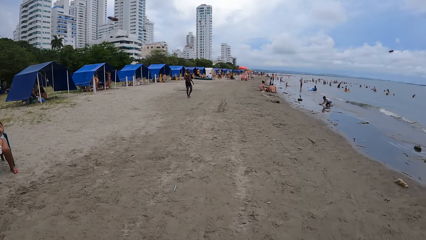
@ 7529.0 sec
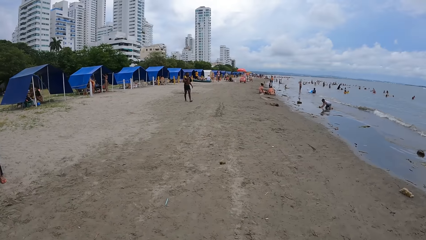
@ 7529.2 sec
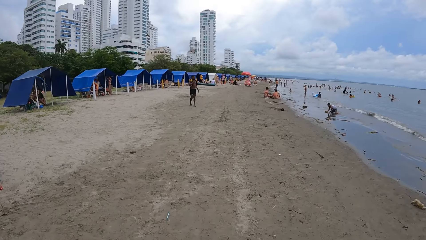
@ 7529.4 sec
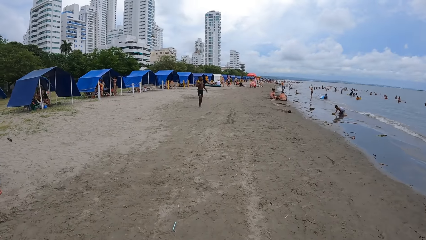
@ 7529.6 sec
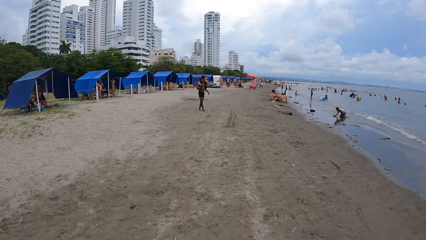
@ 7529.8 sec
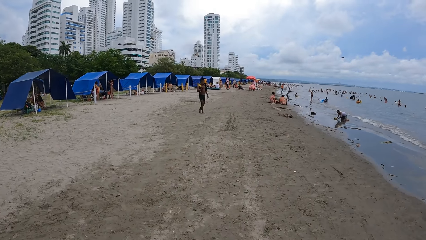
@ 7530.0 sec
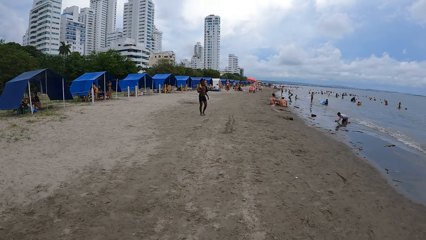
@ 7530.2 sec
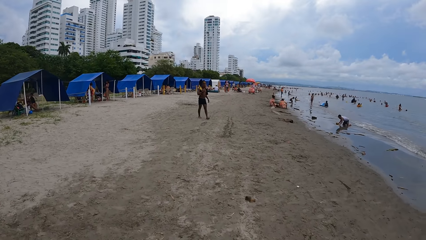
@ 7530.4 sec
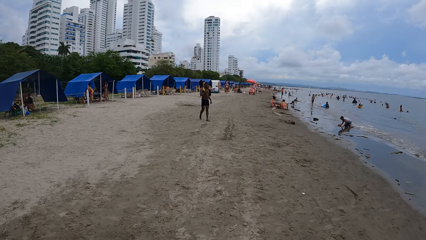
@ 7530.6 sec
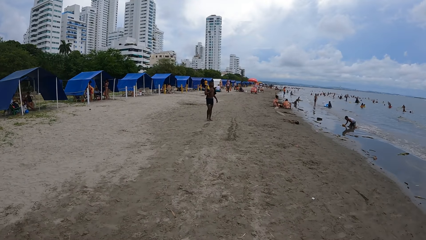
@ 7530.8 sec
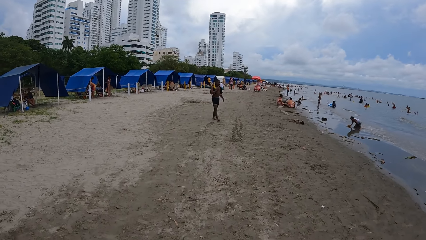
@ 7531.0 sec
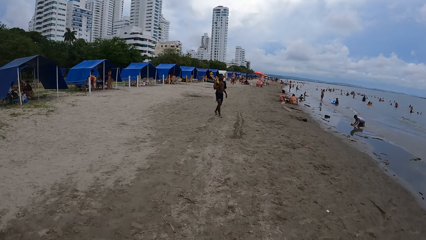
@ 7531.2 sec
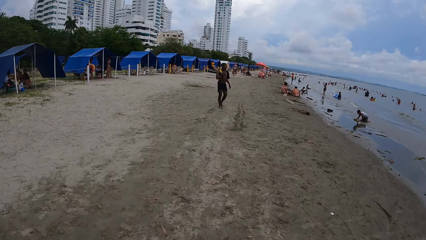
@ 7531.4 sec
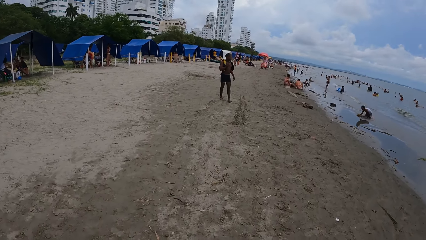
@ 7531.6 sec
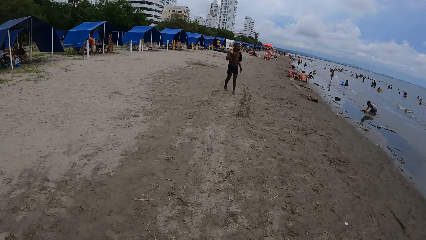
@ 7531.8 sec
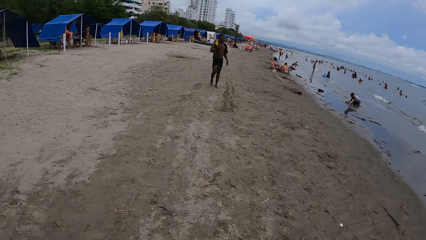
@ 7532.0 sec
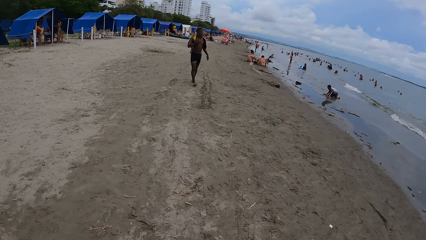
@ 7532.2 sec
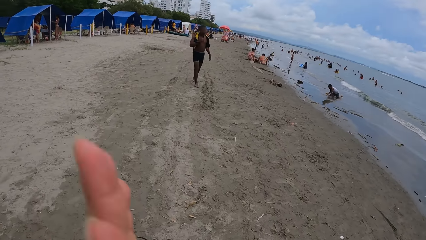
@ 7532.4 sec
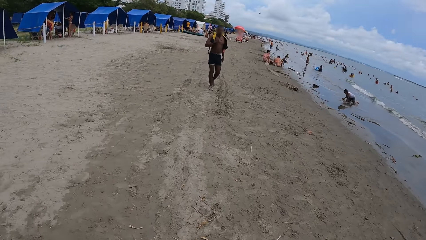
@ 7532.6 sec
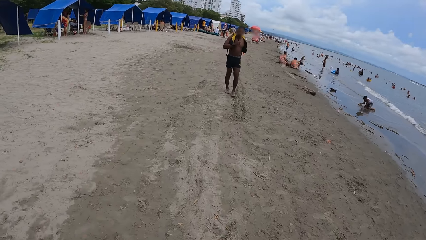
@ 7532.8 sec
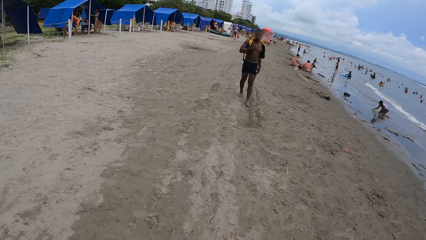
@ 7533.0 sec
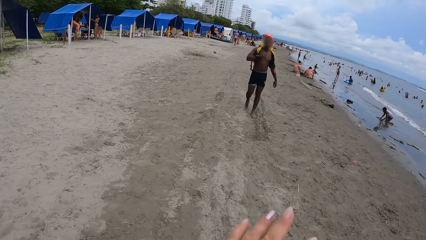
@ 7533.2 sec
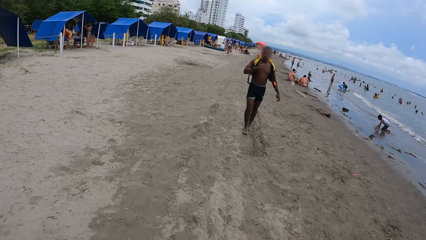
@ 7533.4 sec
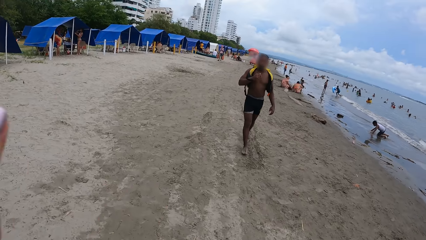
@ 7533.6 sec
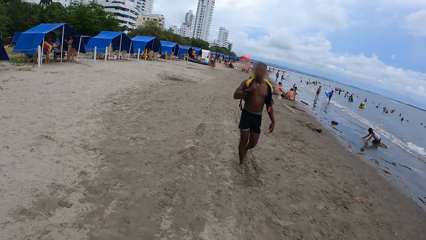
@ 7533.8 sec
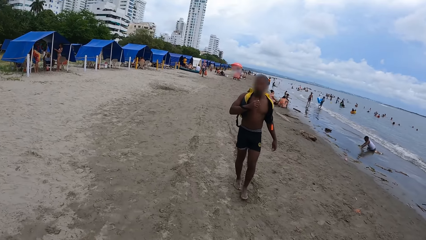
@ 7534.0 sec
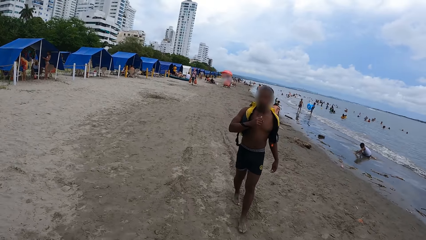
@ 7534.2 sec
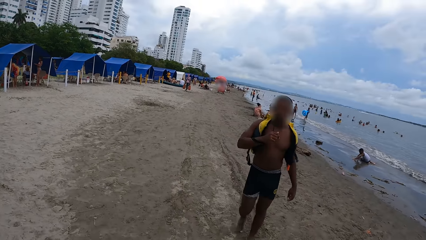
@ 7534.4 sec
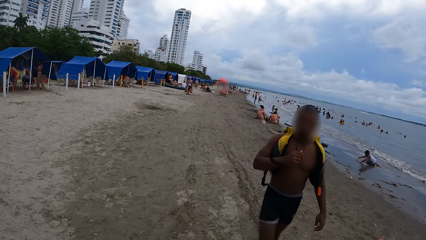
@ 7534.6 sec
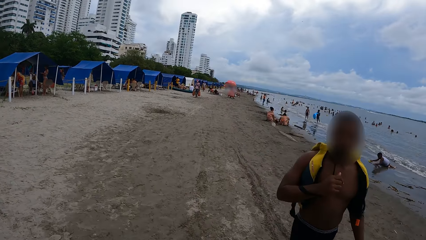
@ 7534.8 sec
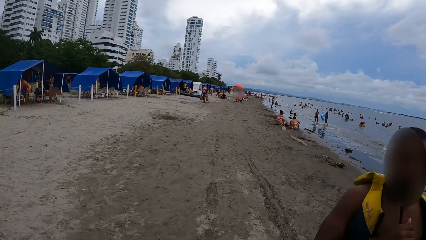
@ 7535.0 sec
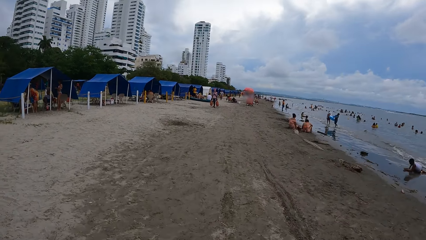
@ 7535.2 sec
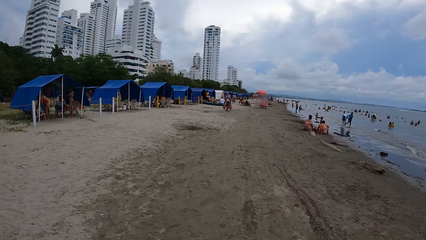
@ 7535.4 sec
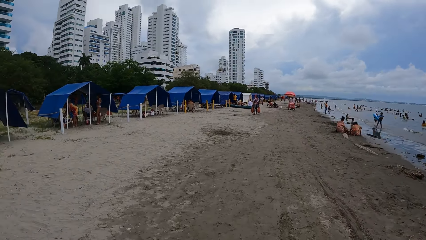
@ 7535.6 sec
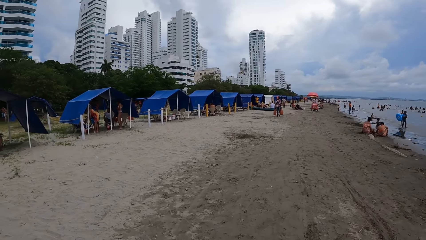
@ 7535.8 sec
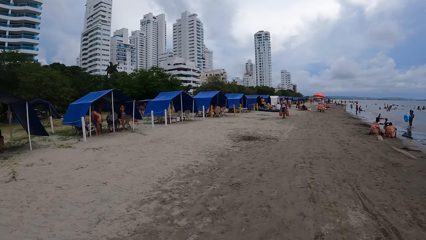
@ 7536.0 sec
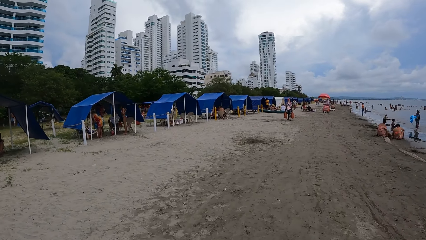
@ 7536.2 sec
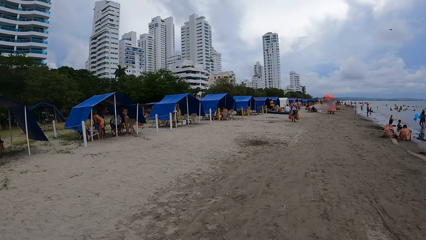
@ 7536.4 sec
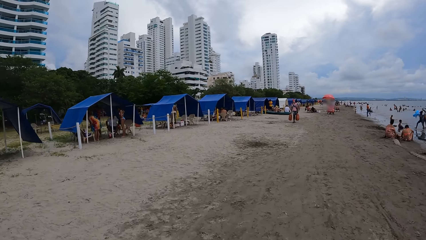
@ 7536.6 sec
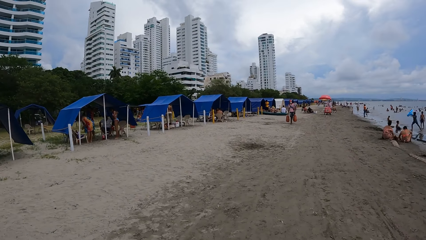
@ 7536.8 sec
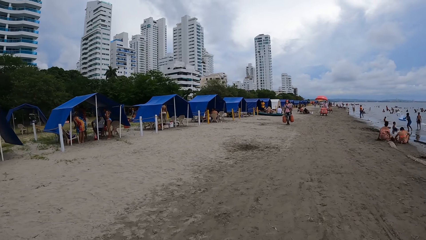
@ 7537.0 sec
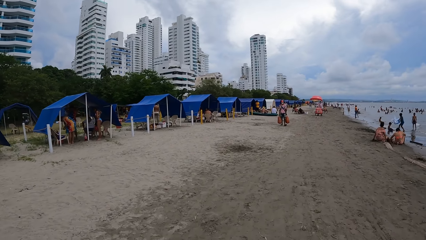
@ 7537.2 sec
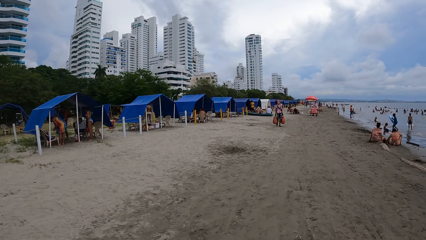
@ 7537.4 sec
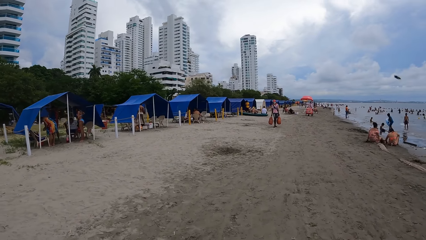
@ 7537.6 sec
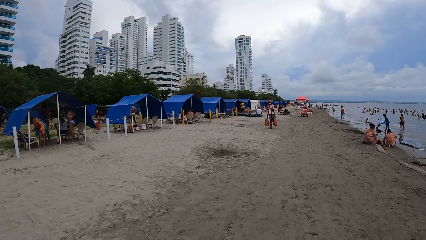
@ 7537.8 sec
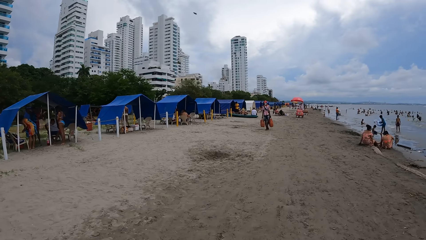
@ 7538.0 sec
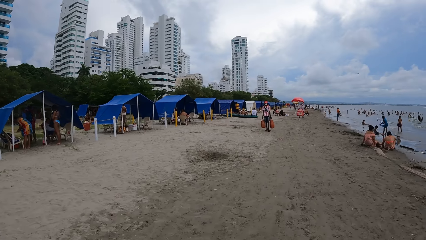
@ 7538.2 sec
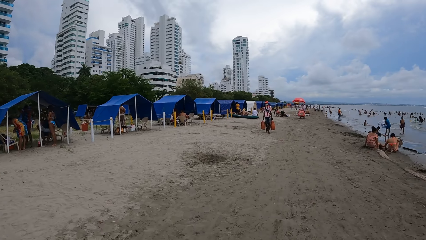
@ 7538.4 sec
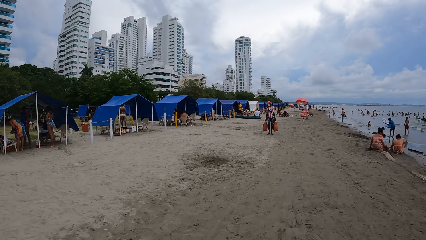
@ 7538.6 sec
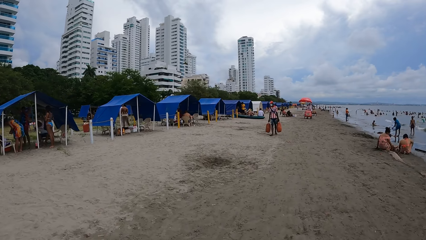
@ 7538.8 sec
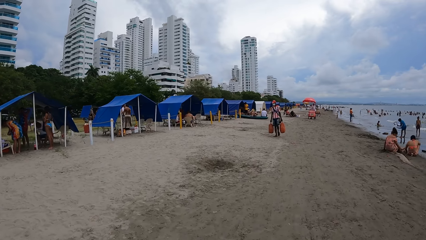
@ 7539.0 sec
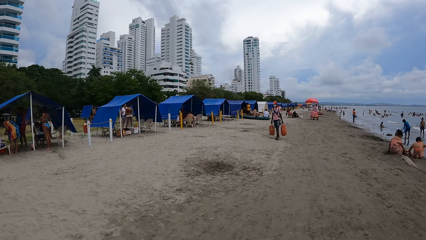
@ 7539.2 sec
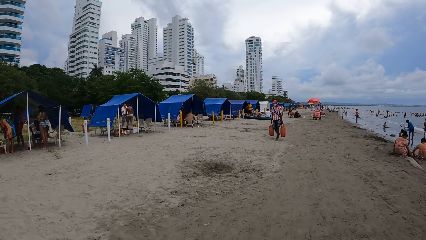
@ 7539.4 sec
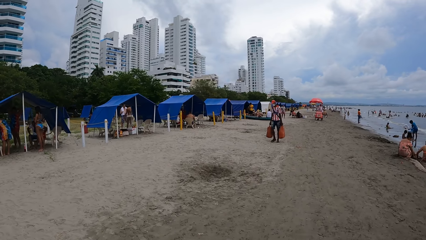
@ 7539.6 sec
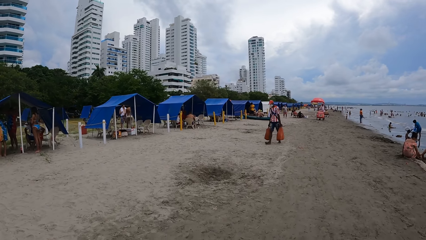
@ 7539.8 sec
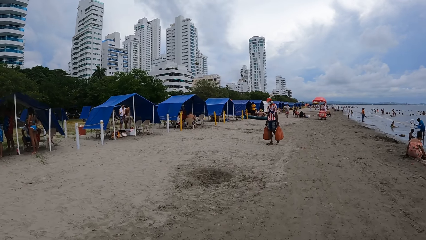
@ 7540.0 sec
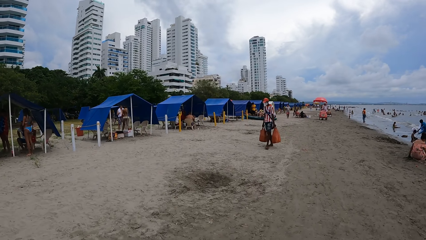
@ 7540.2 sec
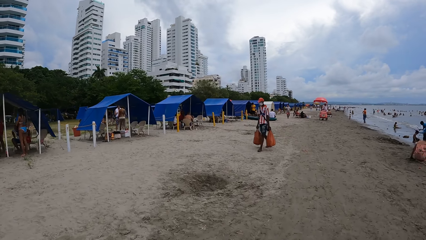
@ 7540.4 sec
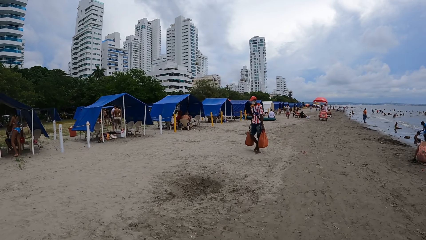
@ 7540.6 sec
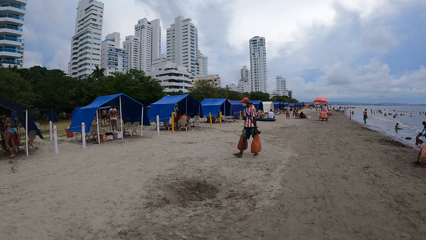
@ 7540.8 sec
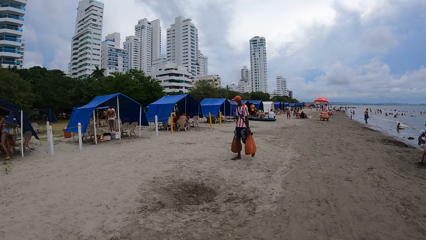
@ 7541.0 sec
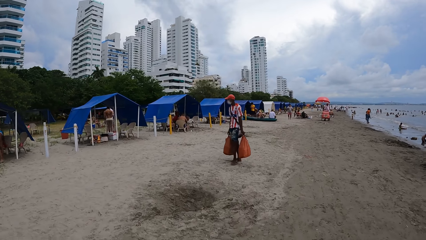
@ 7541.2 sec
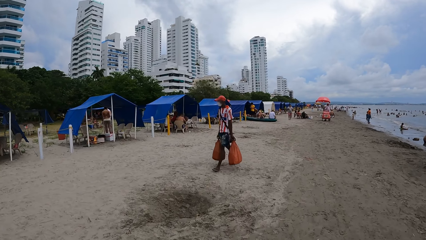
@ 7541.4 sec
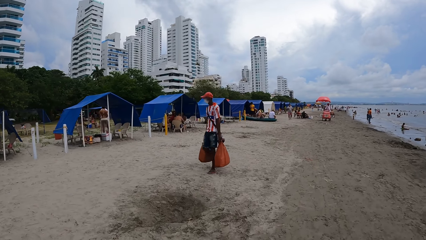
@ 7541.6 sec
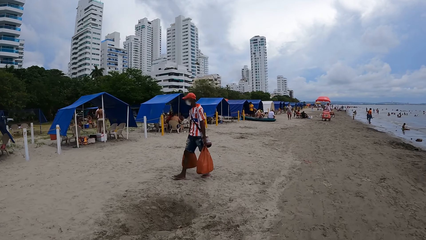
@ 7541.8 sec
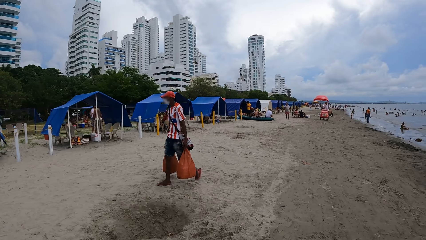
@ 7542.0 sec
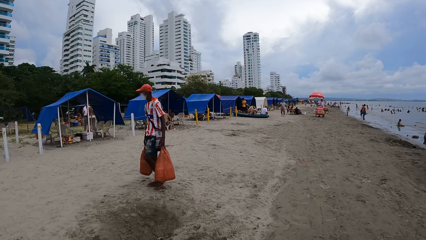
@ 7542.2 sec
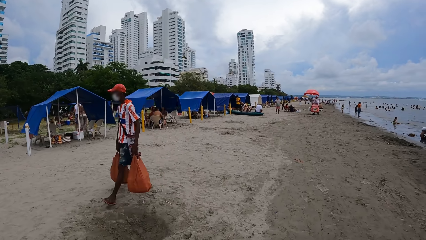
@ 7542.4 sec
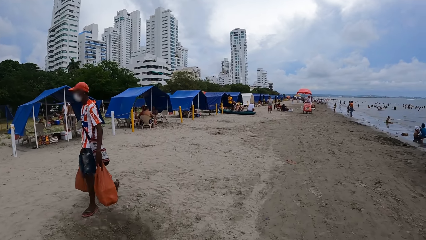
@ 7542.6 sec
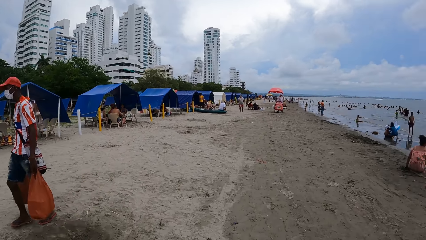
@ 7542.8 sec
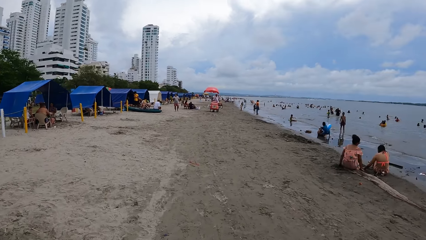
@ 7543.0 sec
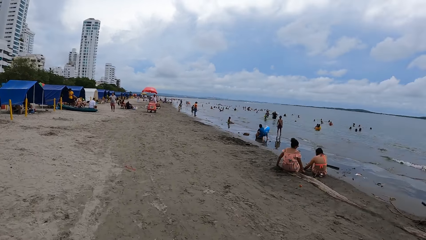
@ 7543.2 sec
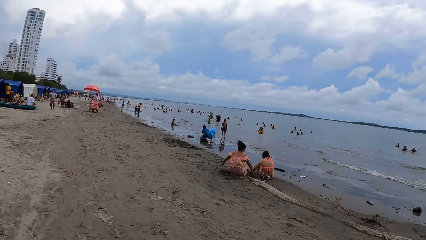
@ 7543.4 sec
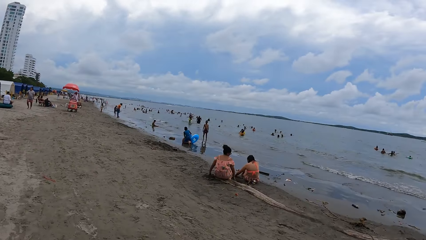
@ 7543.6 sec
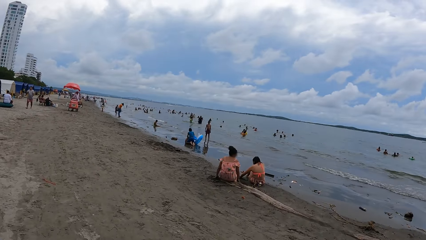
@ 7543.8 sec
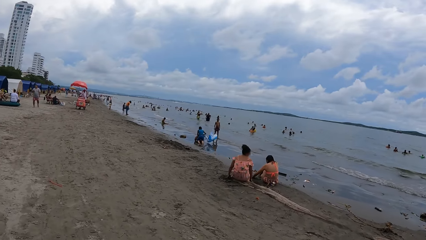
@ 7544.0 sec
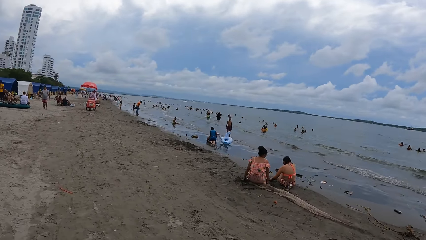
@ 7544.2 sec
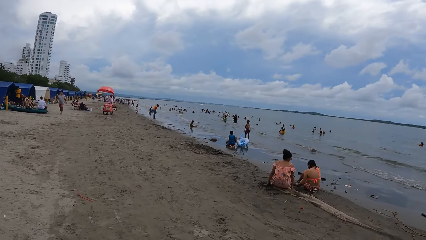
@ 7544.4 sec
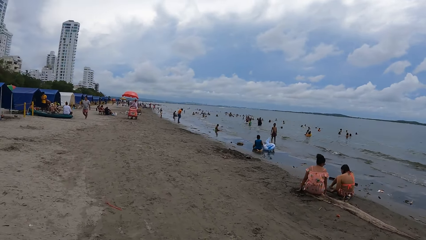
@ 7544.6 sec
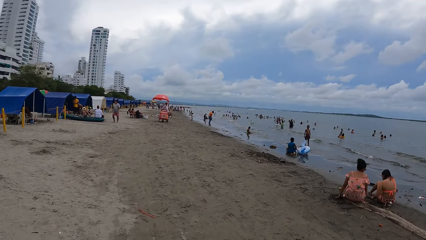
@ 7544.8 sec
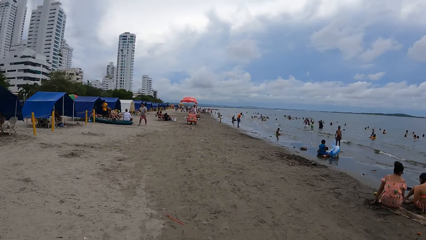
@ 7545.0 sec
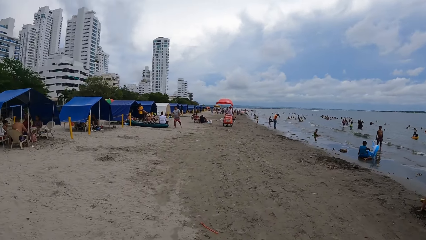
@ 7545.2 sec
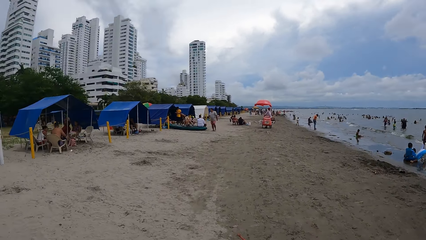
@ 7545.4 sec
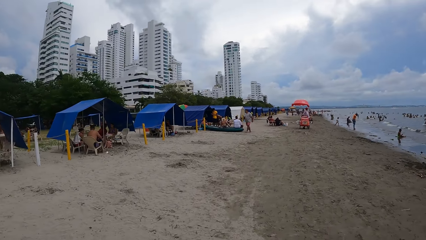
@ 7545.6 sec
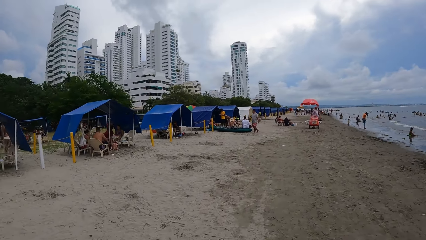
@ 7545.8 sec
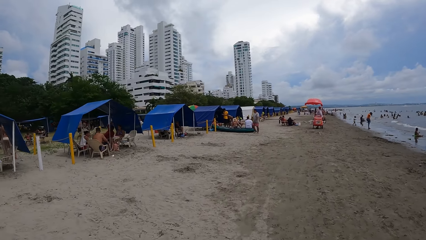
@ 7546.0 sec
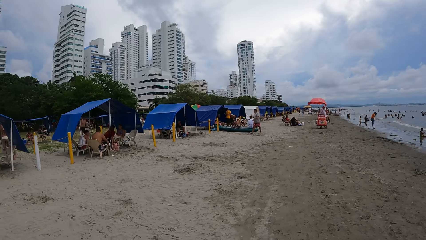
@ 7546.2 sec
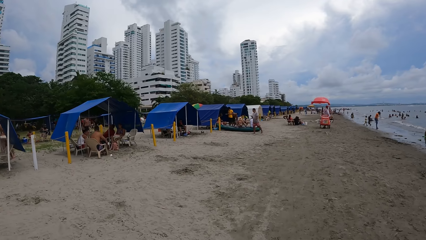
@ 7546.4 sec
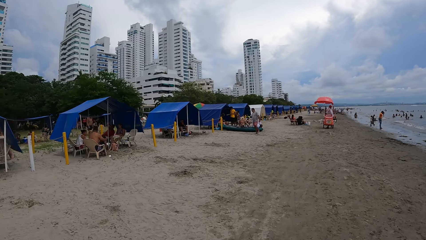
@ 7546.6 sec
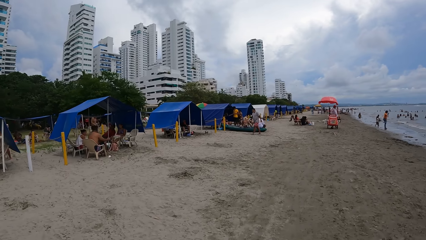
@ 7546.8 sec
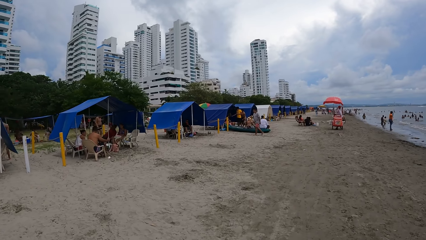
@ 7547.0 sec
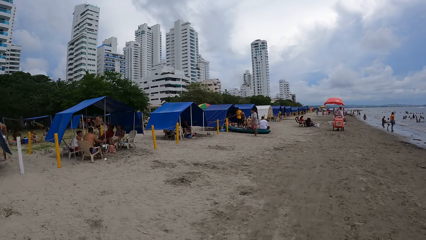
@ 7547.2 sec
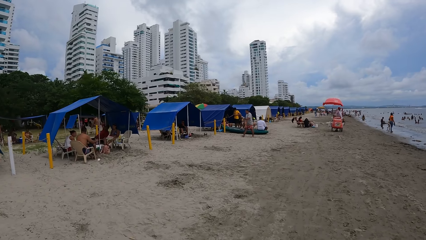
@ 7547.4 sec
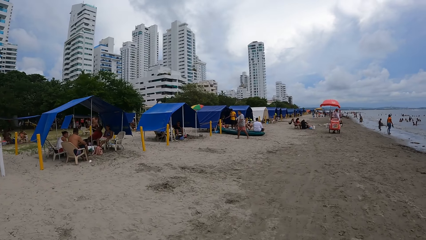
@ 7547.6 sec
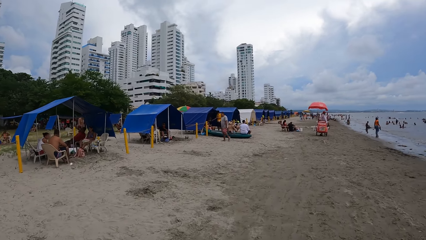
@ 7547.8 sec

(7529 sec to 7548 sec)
The camera wearer moves the hand. They look around the beach. They walk along the beach. They look around the beach. They walk along the beach.
